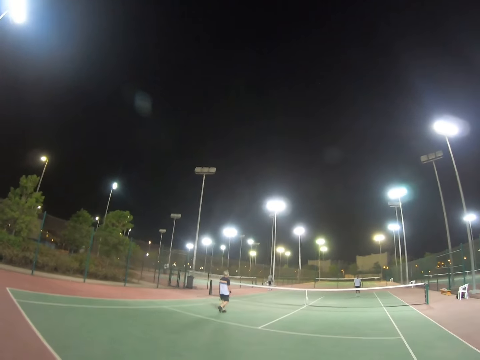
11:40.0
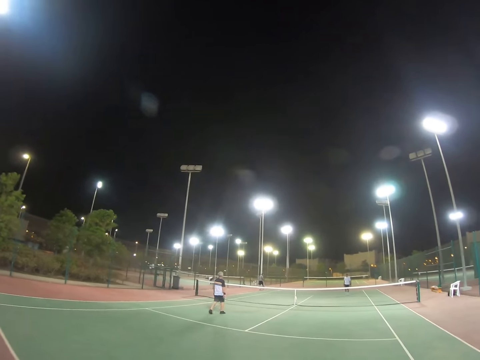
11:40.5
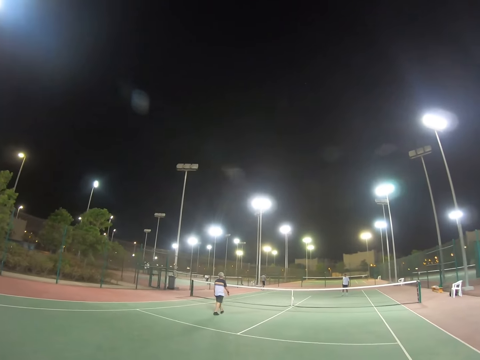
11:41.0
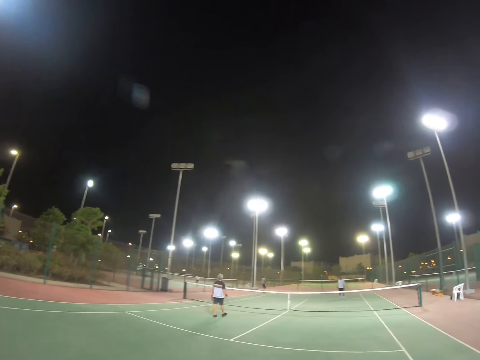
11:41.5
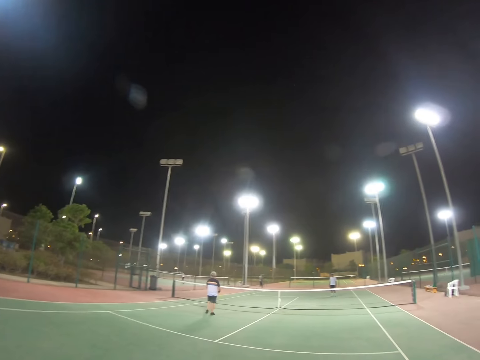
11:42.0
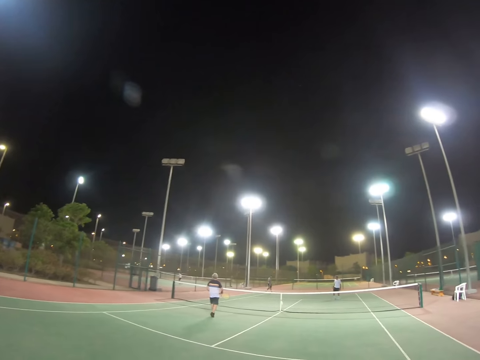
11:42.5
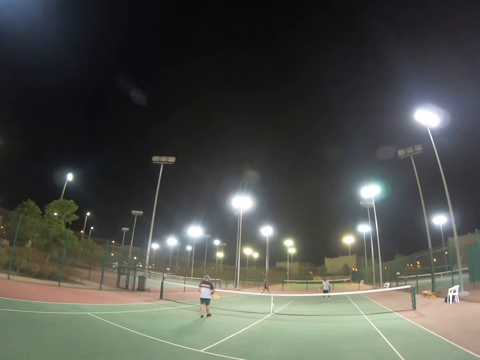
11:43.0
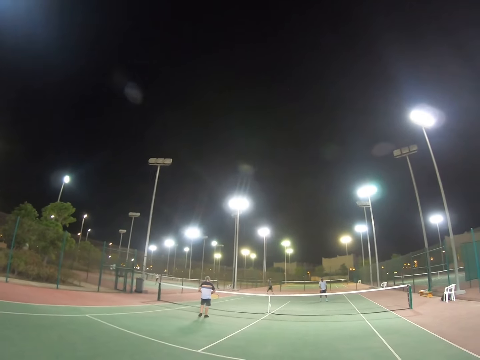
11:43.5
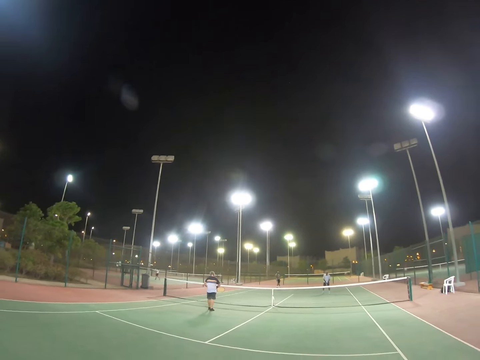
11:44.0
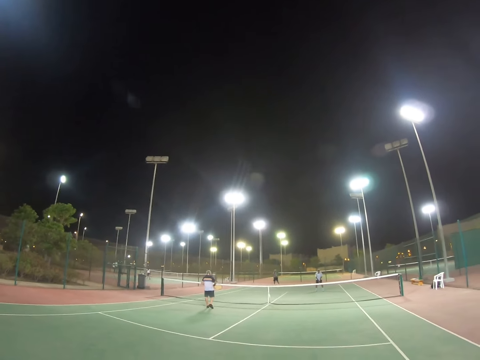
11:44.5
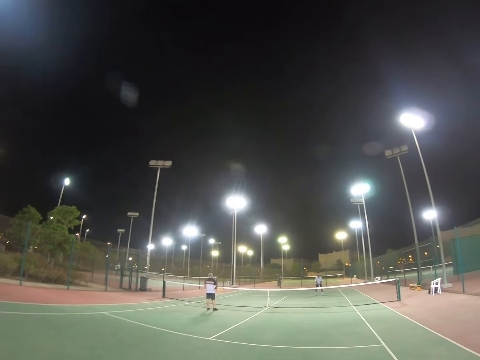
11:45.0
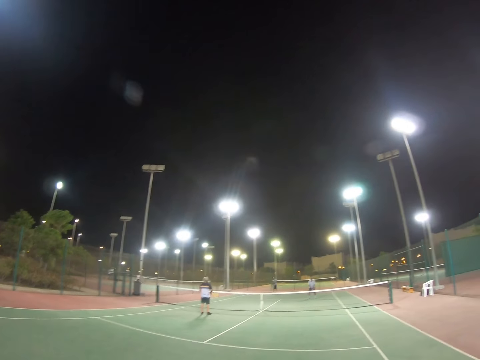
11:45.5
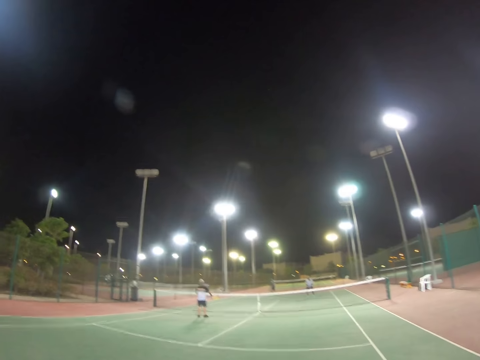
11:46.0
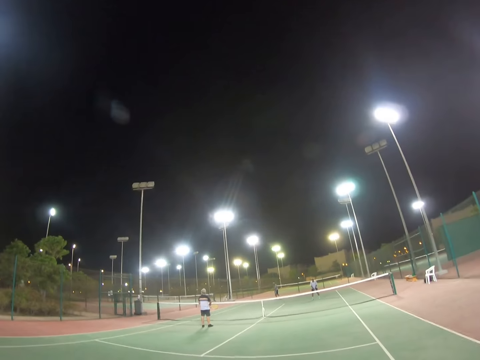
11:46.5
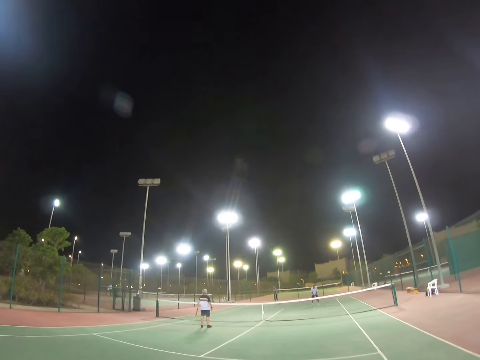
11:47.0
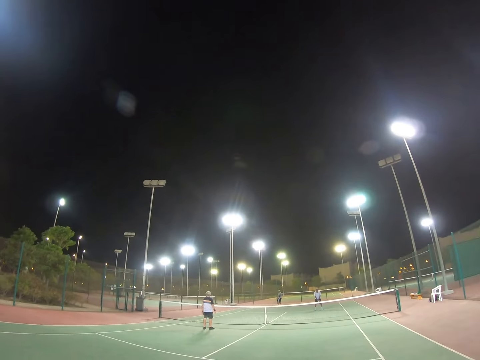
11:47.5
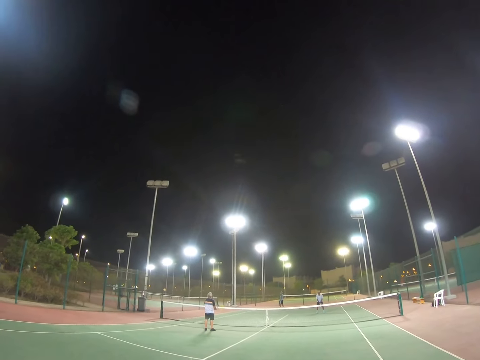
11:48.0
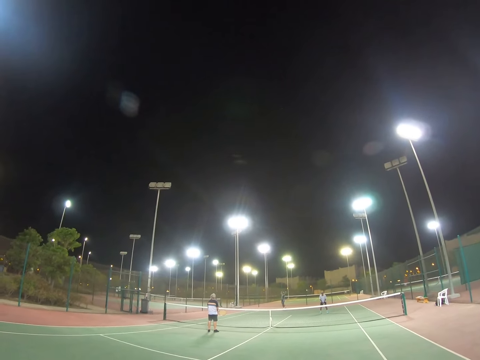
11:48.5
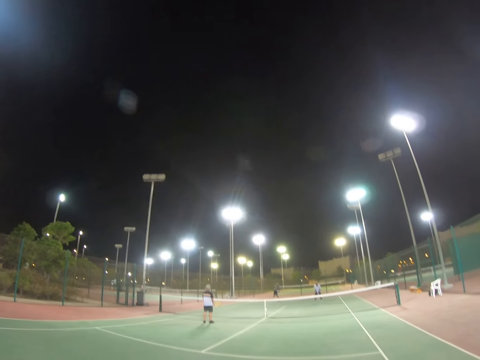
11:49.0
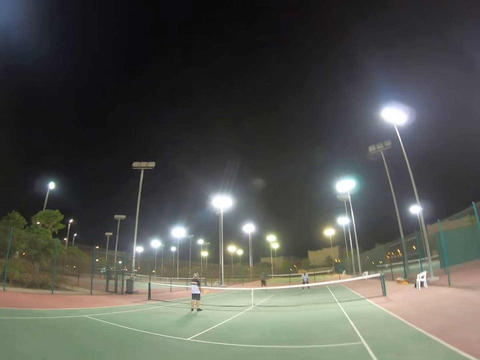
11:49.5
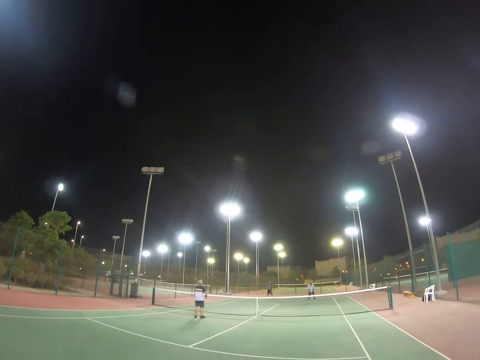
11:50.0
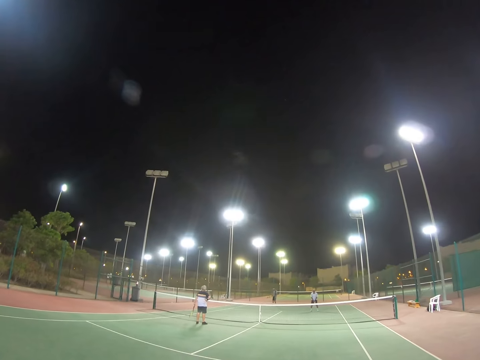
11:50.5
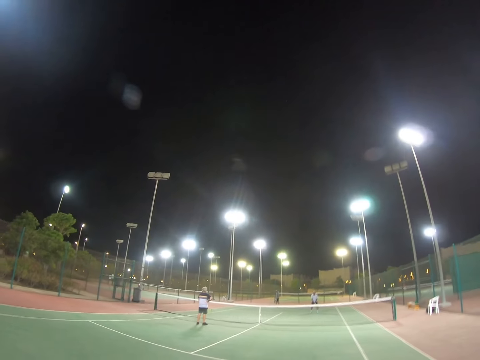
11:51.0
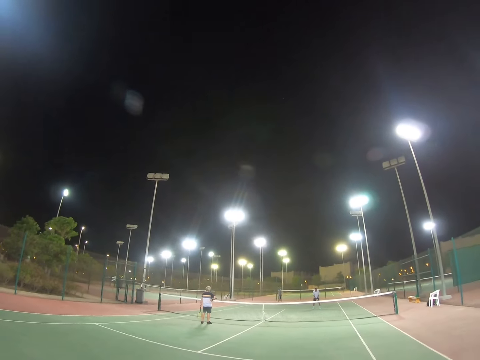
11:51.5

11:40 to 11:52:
A man walks. The man stops. The man throws the ball in the air. Another man leans forward. The first man hits the ball.

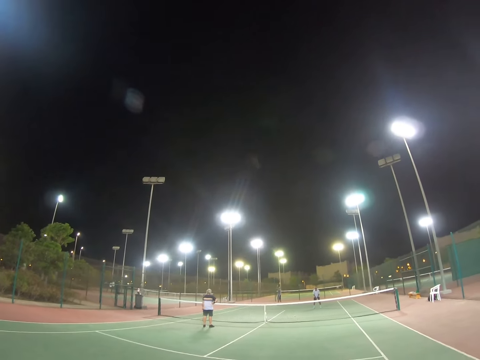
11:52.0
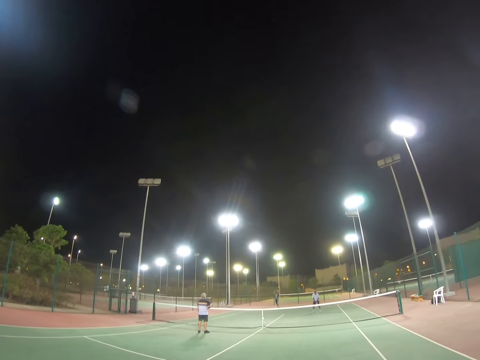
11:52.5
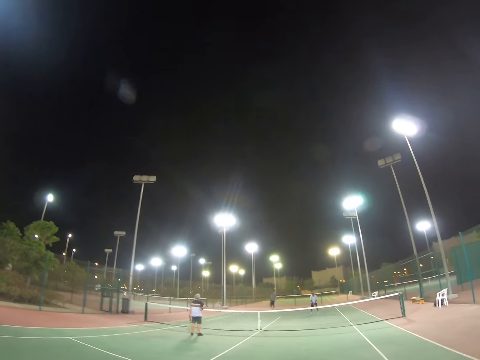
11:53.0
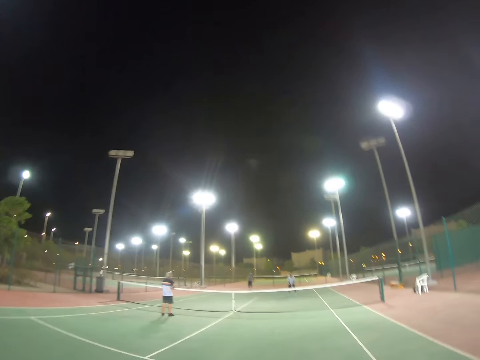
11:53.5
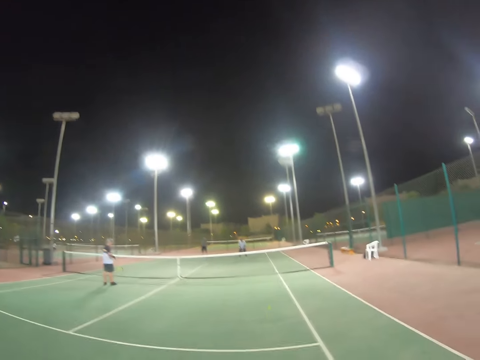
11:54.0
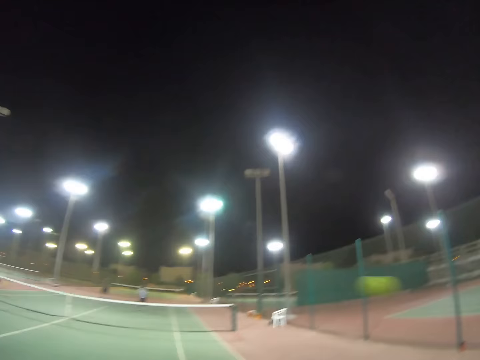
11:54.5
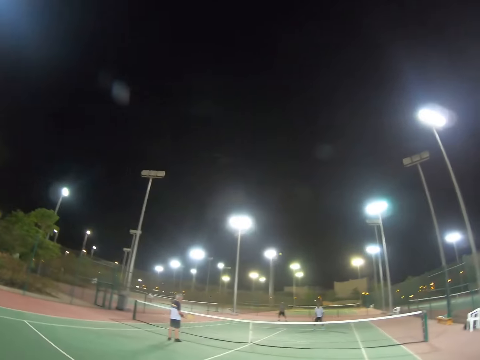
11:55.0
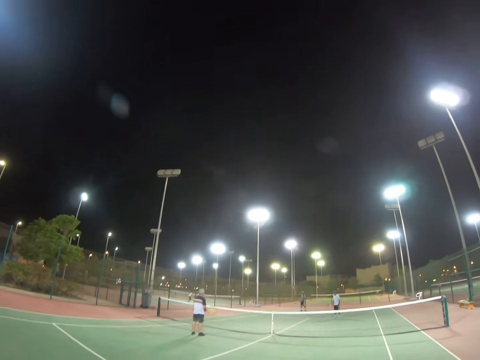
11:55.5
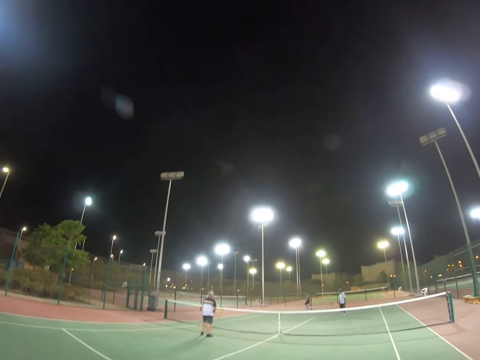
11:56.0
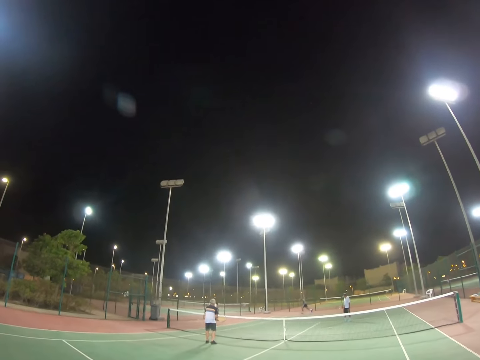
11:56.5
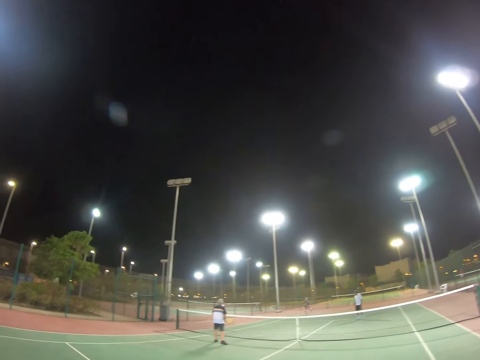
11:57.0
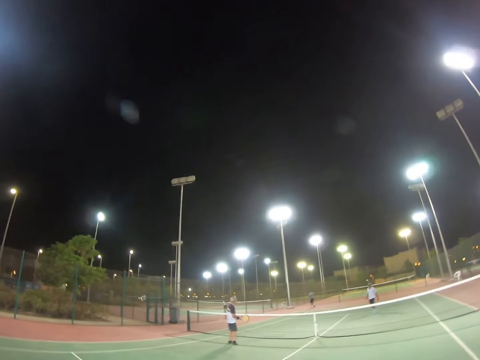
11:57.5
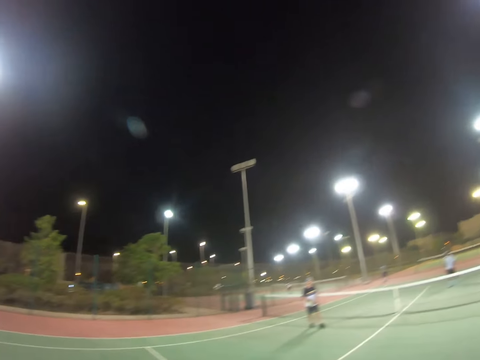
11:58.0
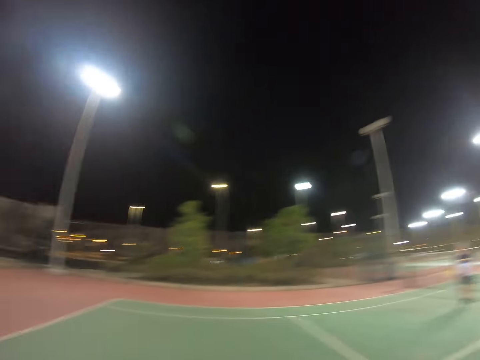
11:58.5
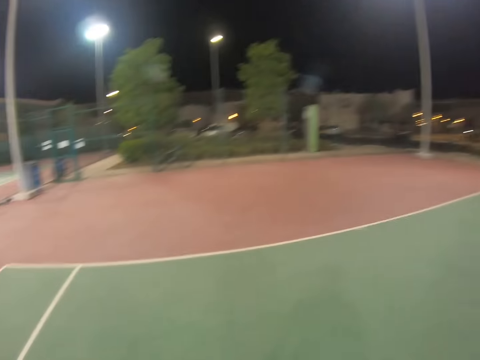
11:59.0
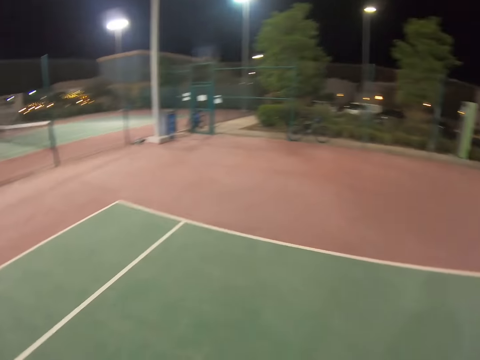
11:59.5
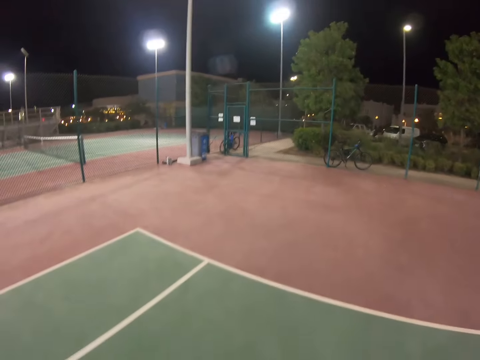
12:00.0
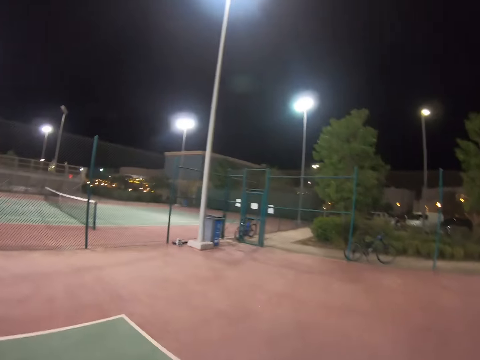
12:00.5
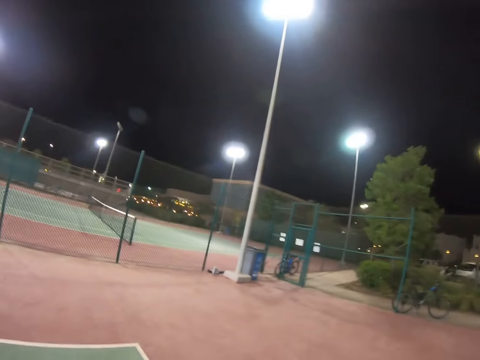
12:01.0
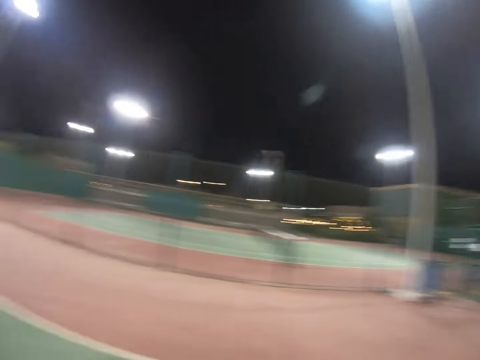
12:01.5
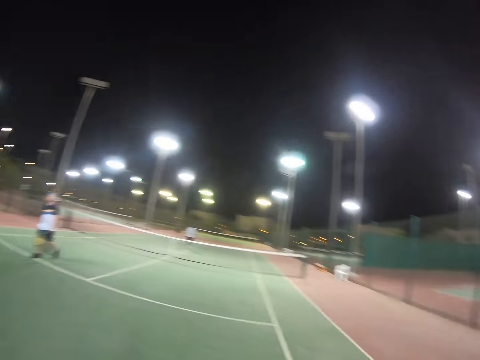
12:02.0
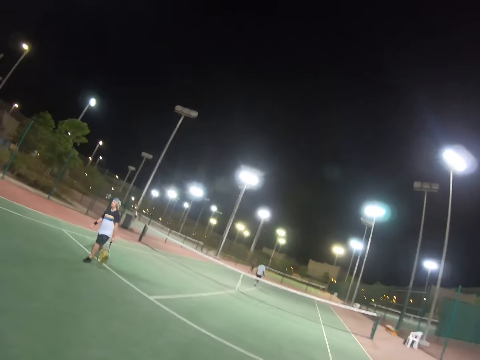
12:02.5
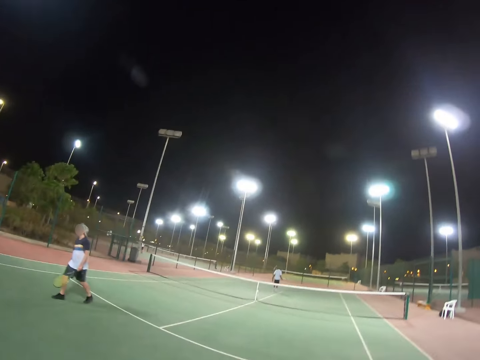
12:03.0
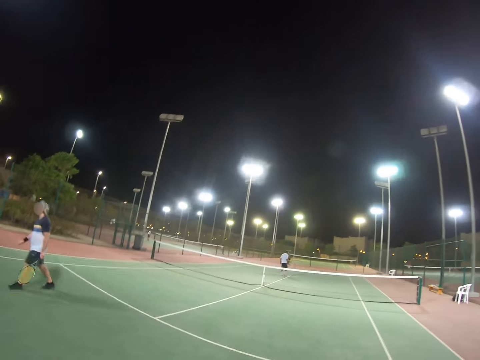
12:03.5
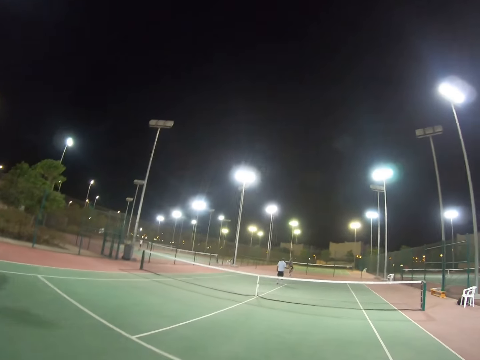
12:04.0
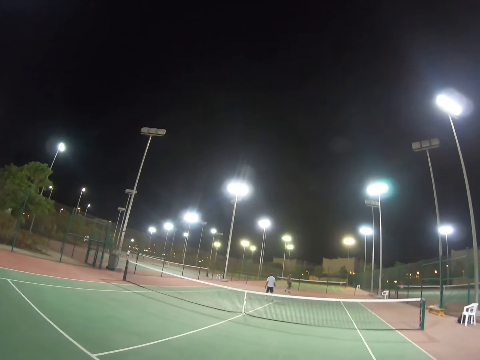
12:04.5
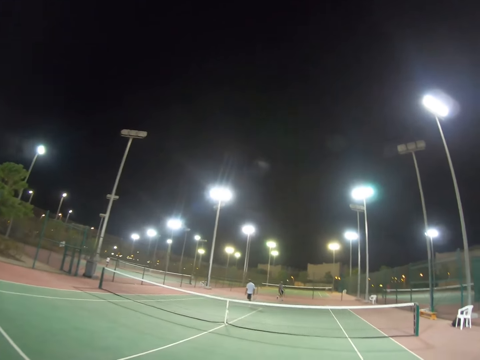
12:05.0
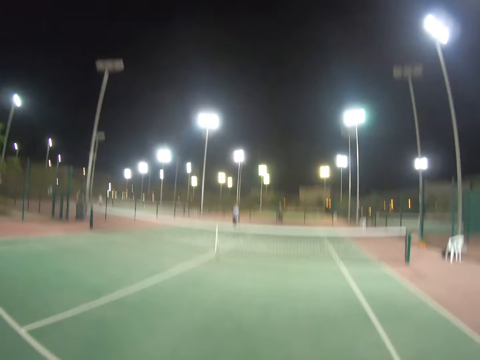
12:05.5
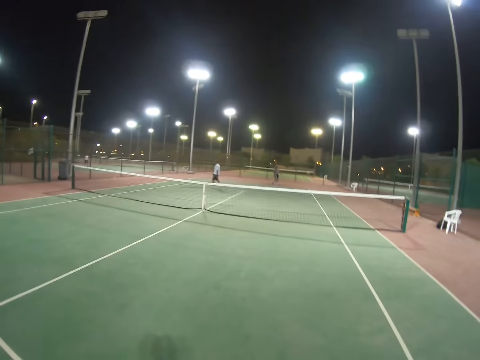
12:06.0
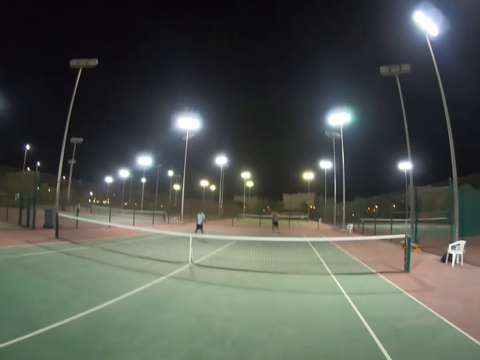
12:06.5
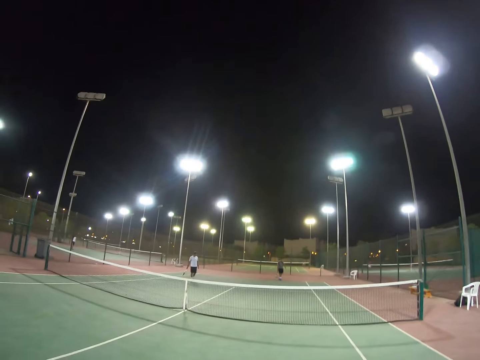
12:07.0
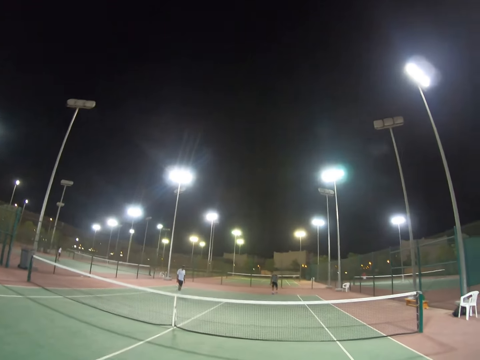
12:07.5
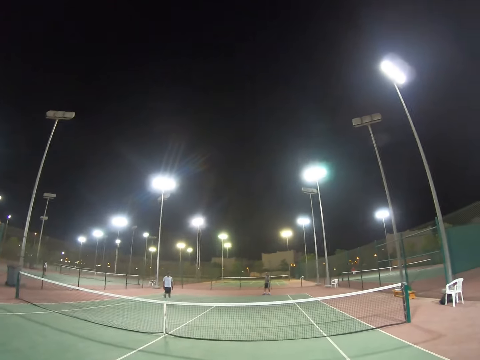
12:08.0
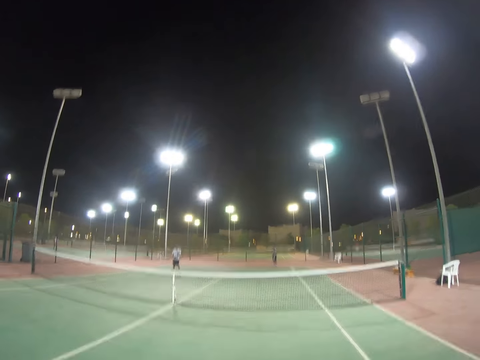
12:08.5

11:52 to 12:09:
A man throws a ball in the air. The man hits the ball. The camera wearer hits the ball. The man runs after the ball and swings his racket. Another man walks. A third man walks. The camera wearer walks. A person walks out of the field. The first man walks. The first man runs after the ball. Another person walks on the field.
